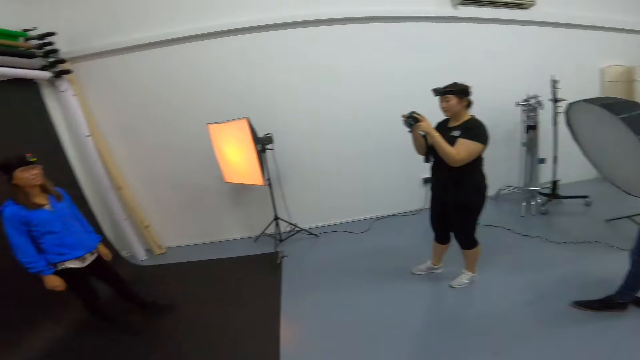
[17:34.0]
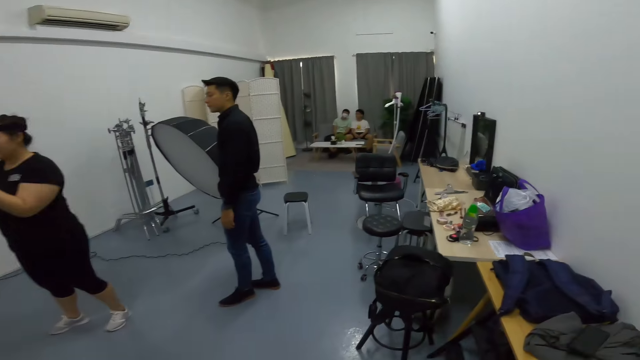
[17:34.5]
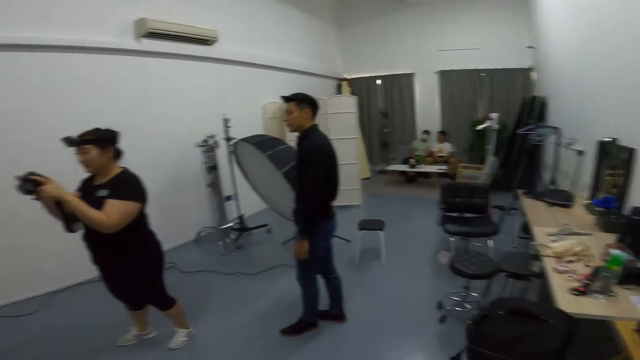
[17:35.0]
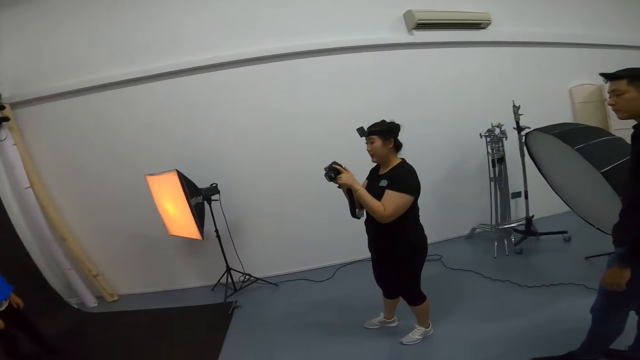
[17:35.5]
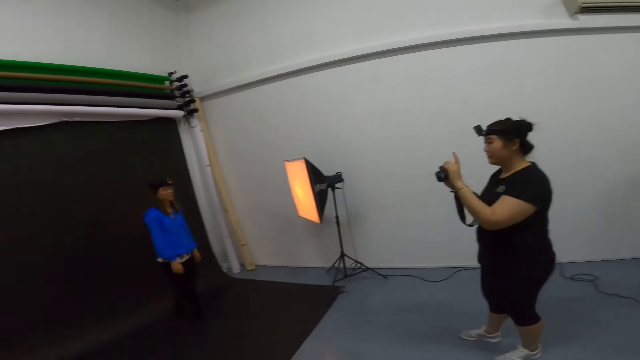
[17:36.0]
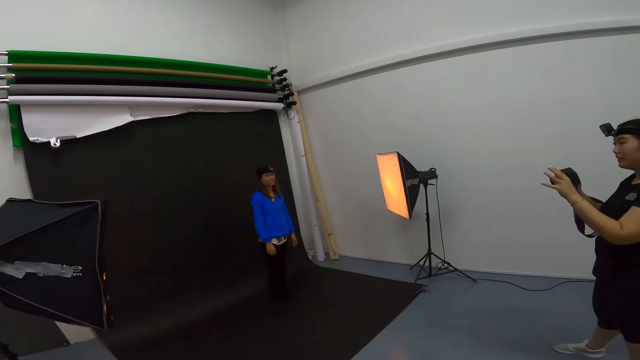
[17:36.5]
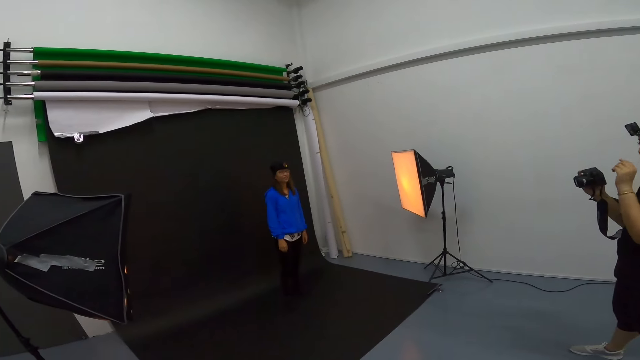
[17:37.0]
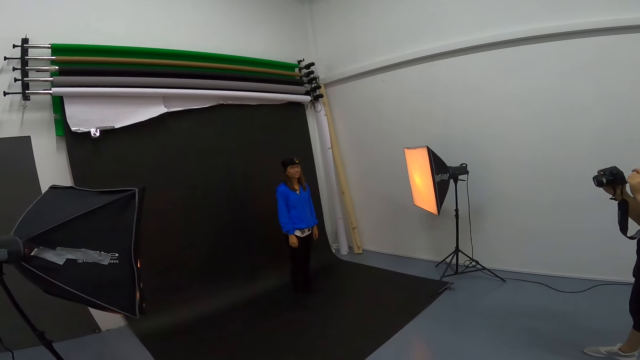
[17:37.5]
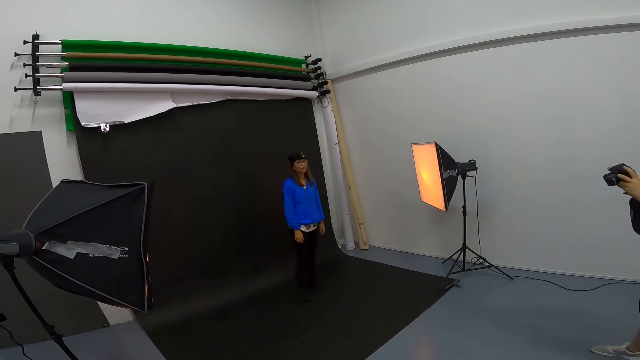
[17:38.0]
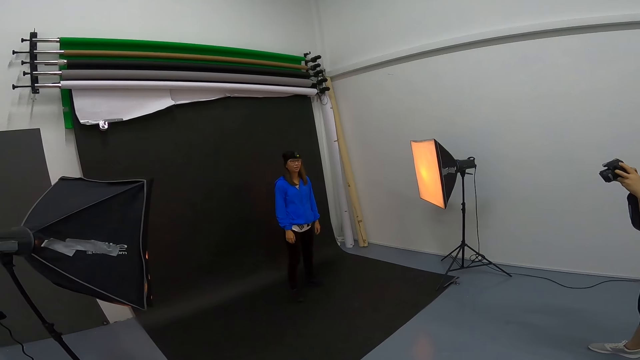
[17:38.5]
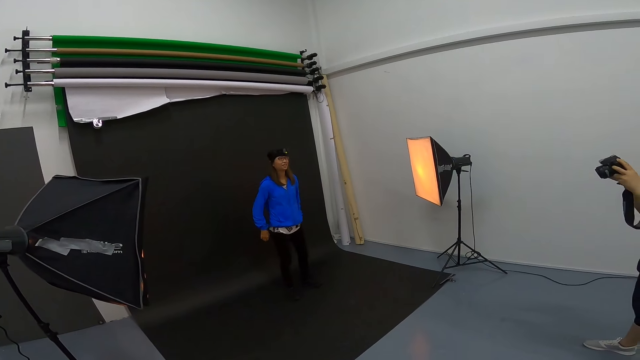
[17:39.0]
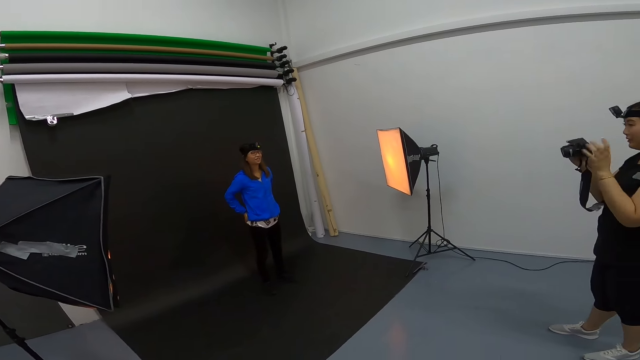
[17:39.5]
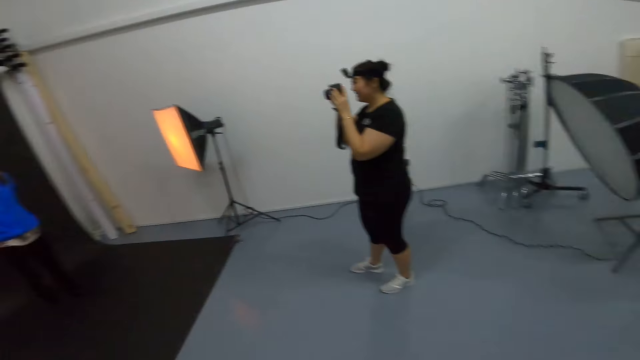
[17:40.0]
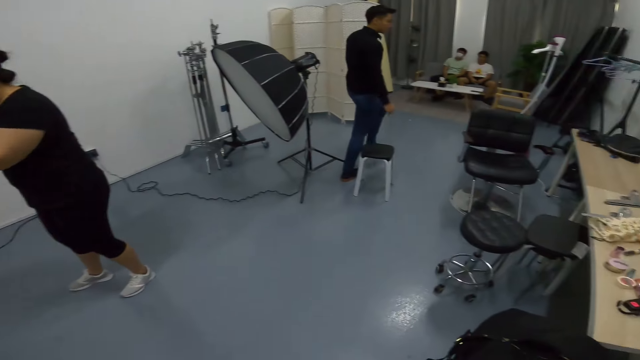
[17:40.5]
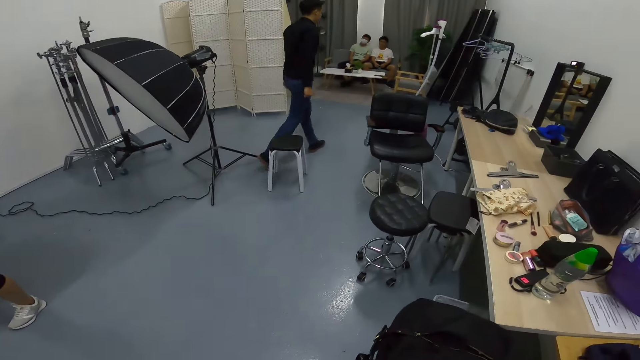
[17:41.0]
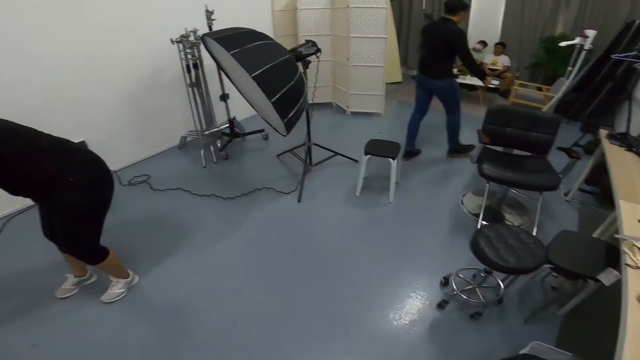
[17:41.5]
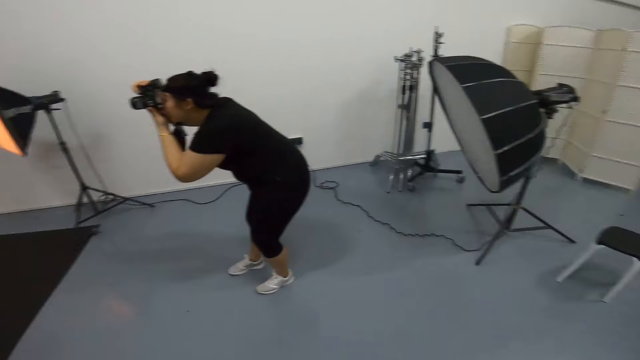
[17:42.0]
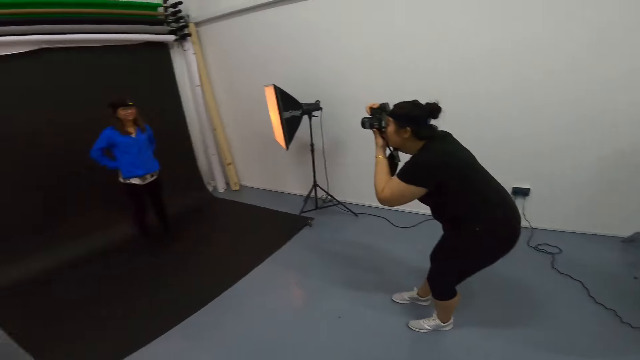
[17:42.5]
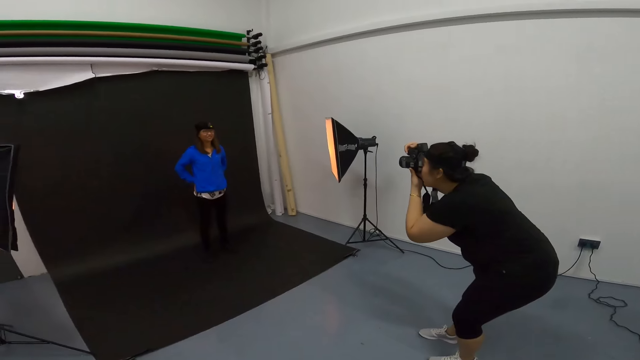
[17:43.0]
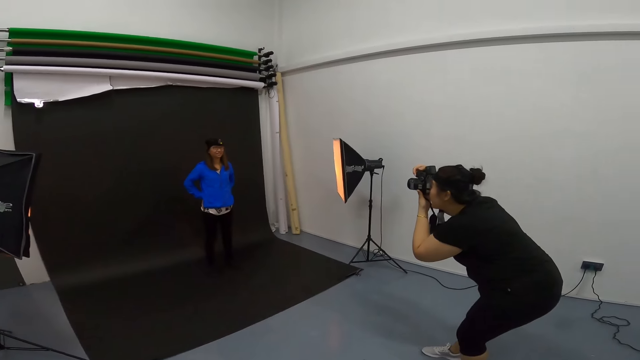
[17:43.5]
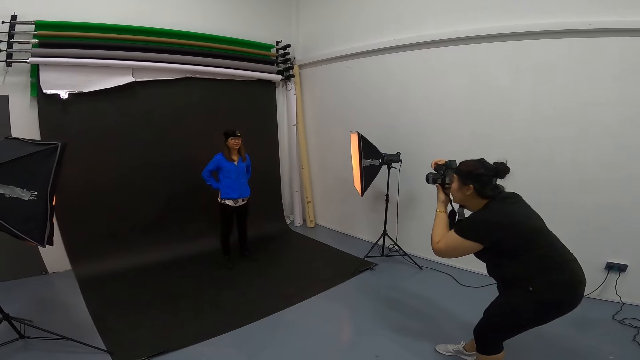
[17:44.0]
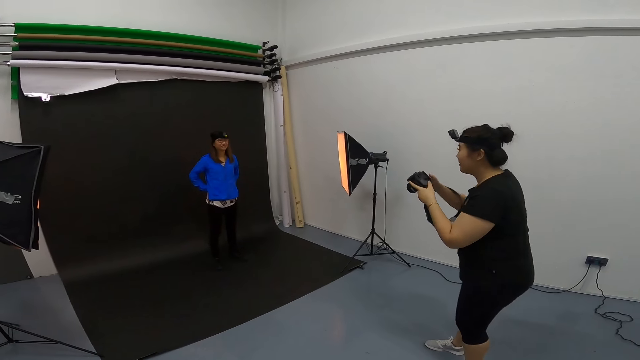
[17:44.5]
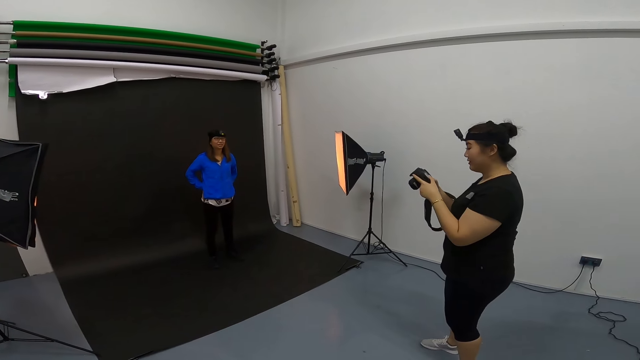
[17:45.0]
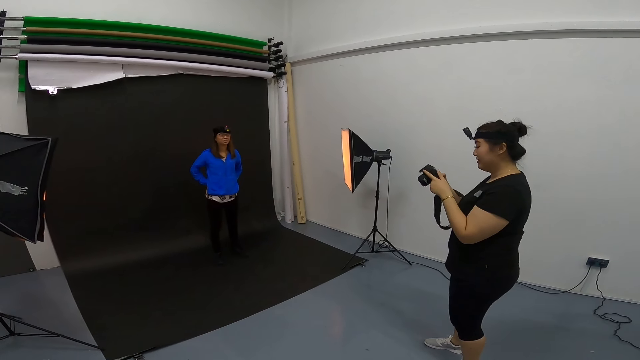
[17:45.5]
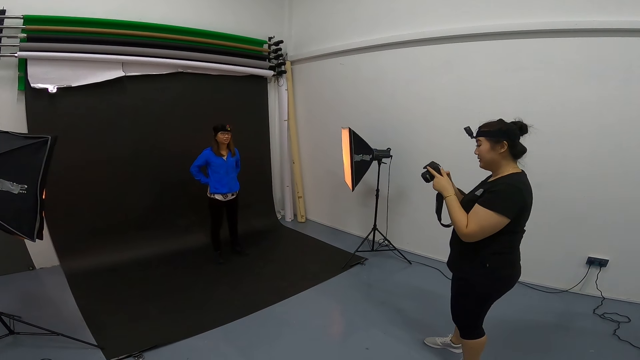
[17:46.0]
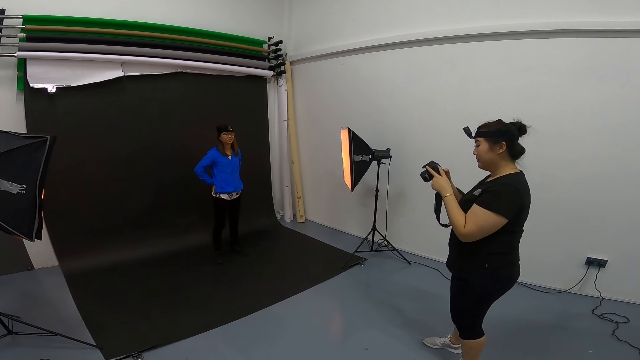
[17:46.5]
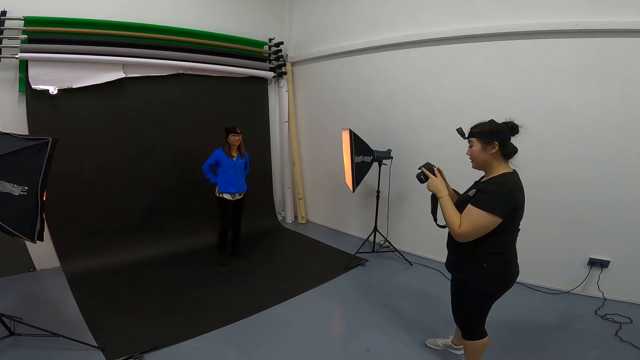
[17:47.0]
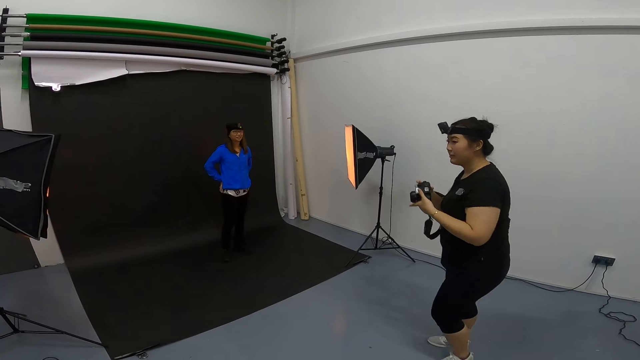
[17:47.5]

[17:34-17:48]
The camera wearer turns around the room. A woman instructs another woman. The first woman talks to the other woman. The first woman takes photos of the other woman and checks the camera.

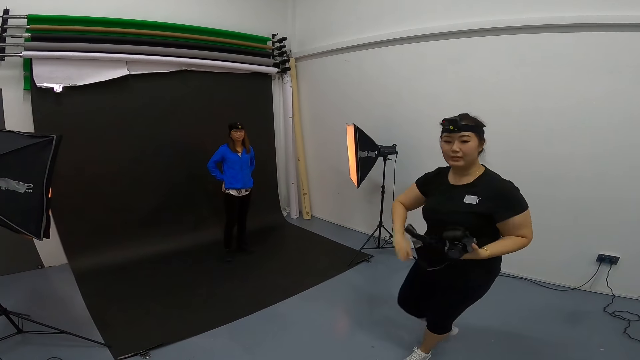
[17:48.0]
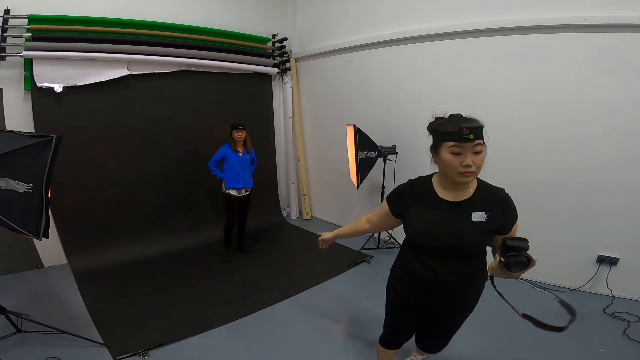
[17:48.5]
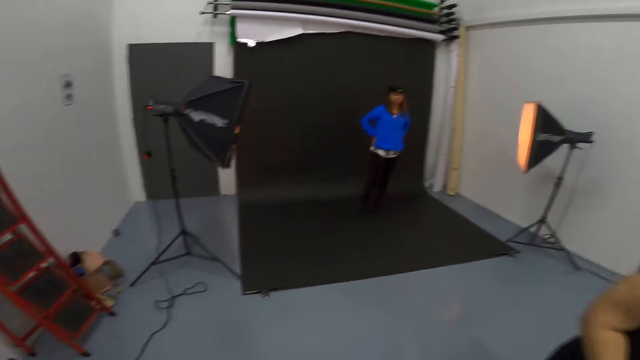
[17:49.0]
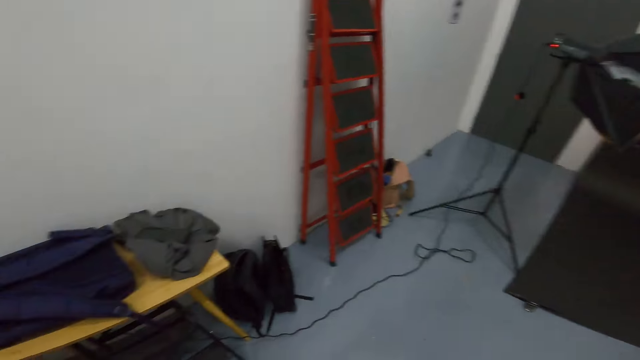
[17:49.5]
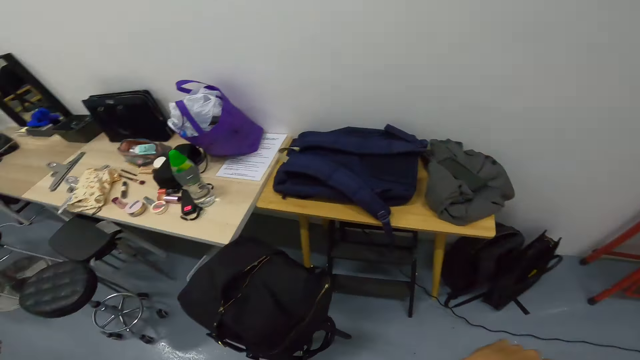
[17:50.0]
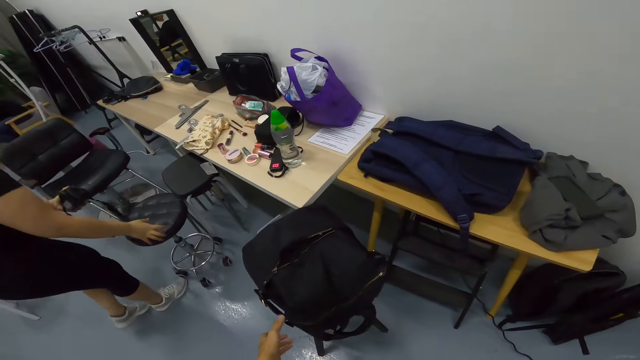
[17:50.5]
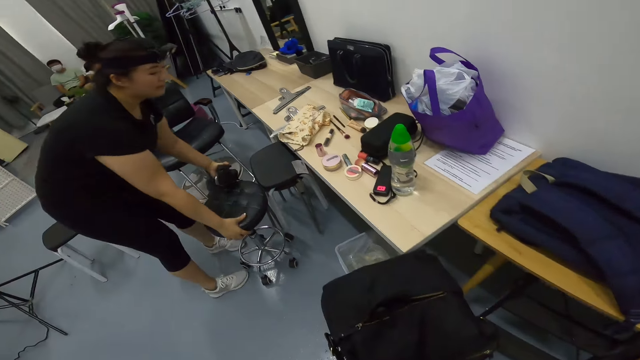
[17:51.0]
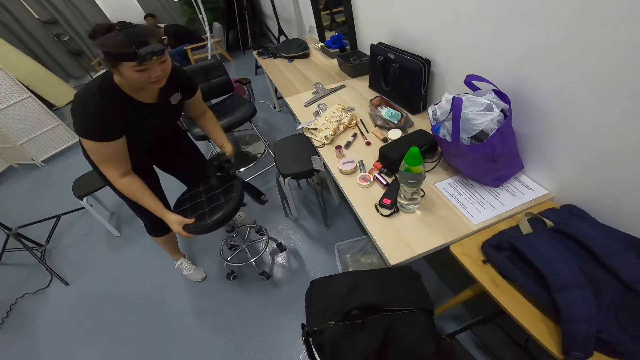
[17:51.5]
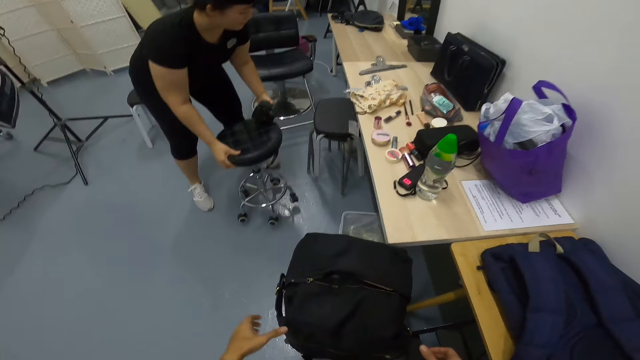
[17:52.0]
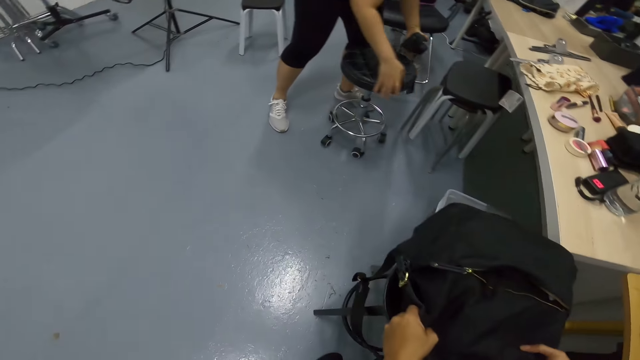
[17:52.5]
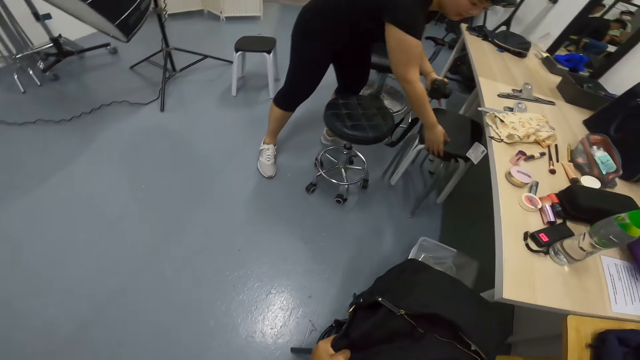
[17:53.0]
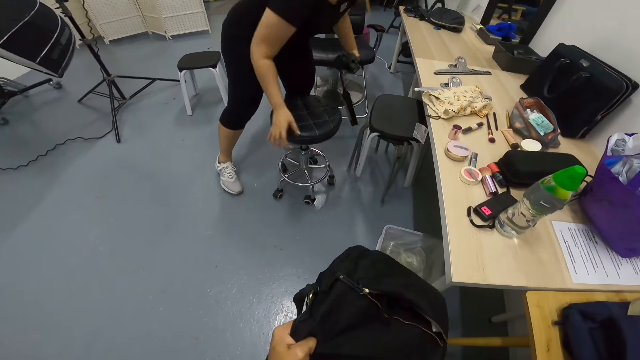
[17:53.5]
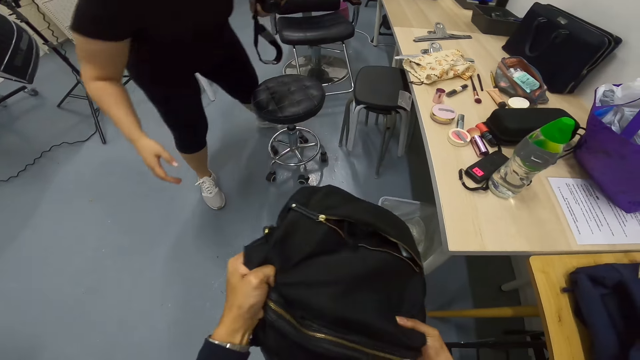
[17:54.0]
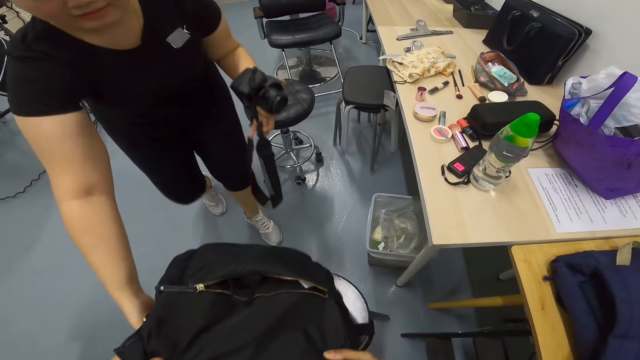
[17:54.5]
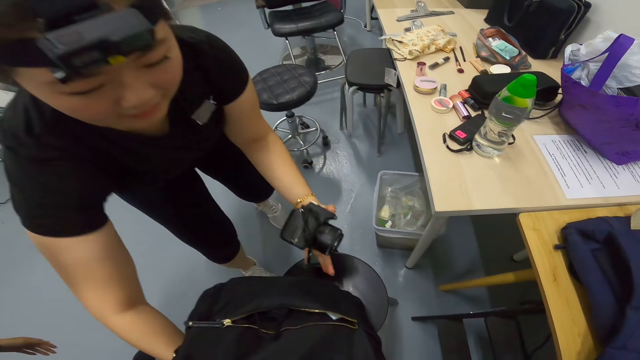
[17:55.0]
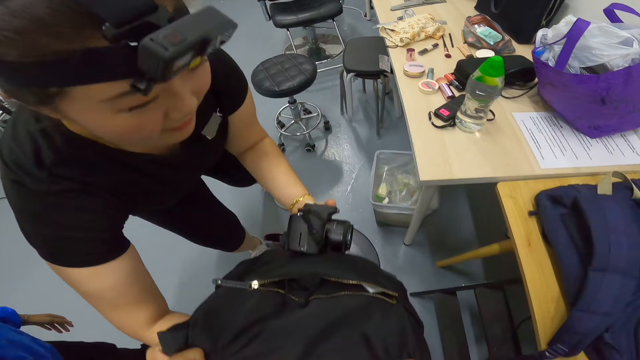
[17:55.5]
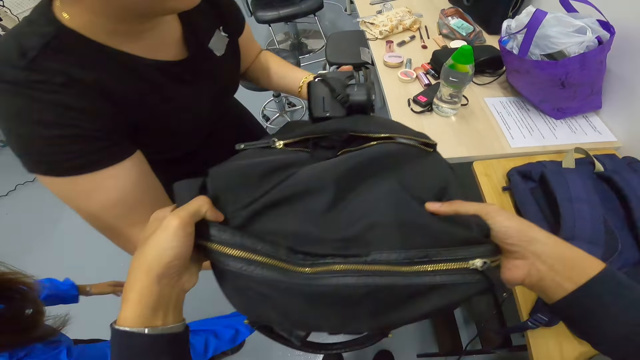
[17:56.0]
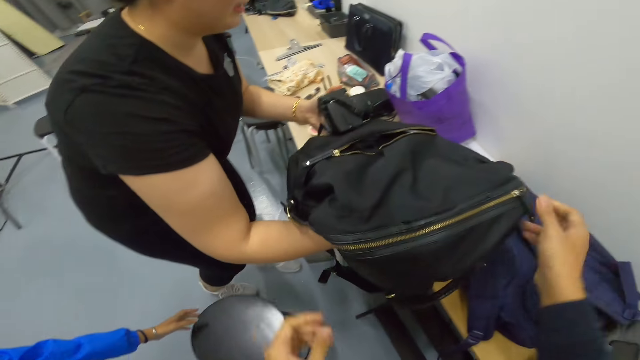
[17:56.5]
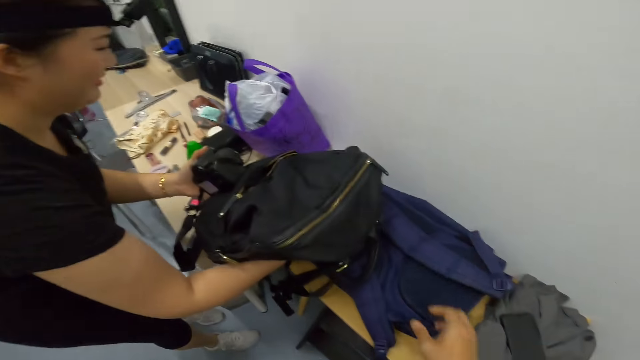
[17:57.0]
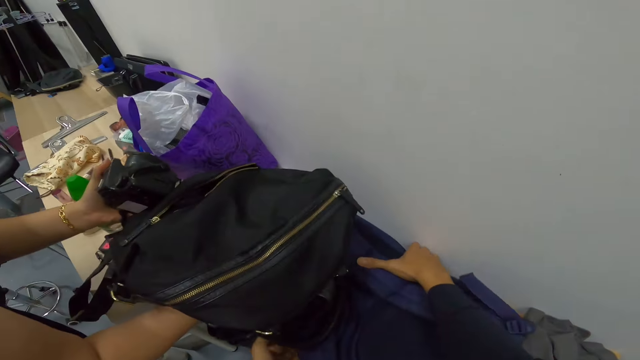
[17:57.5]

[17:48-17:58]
The woman walks away. The woman takes a stool on the floor and lifts the stool up. The woman removes a bag from the stool with the help of the camera wearer.
